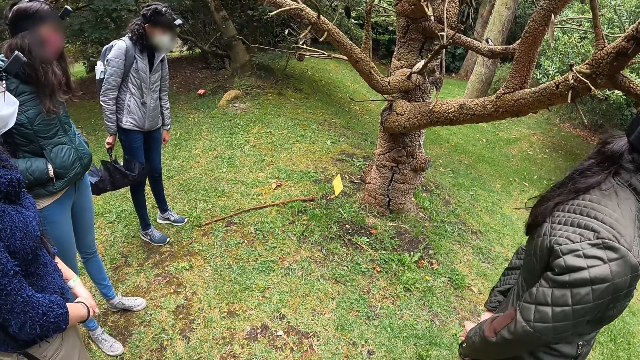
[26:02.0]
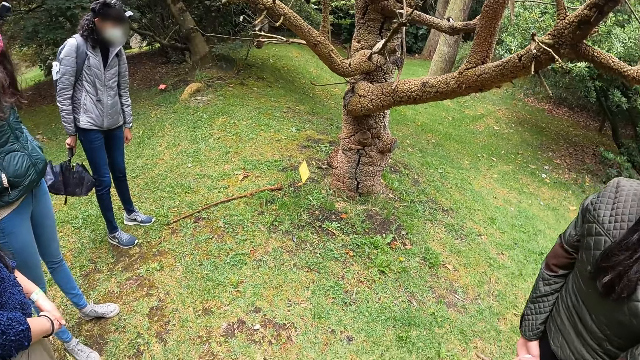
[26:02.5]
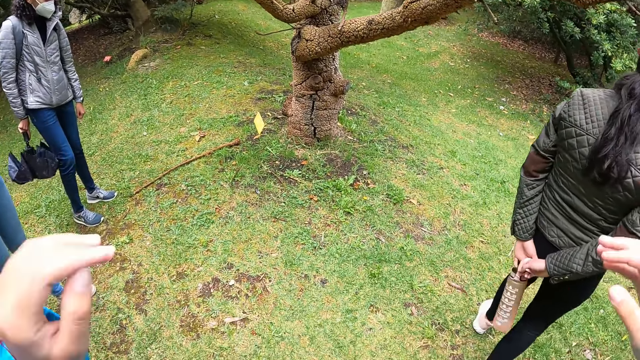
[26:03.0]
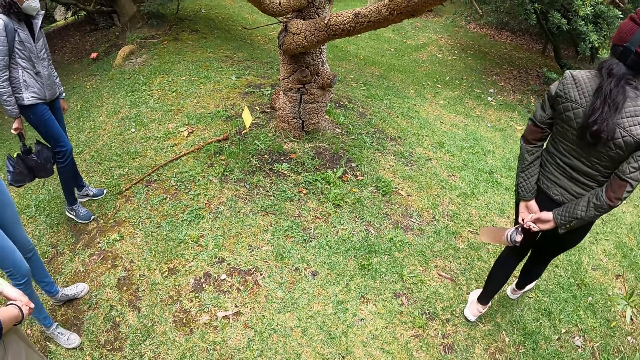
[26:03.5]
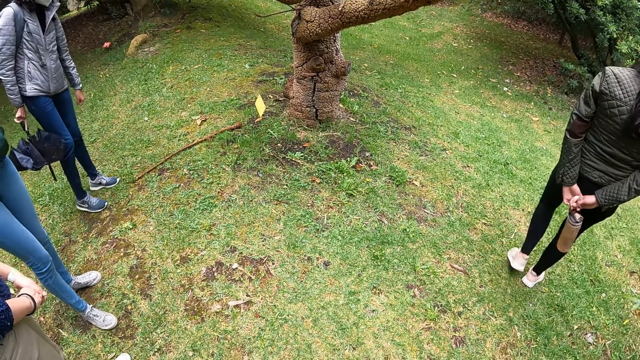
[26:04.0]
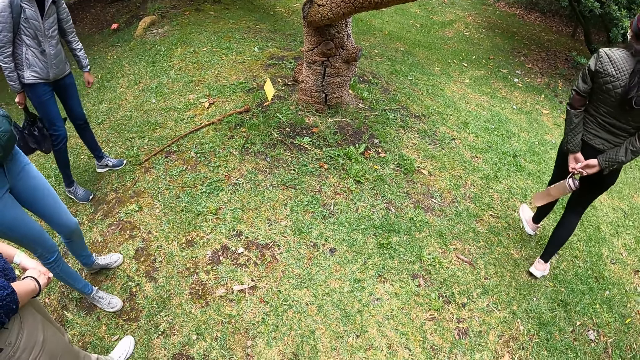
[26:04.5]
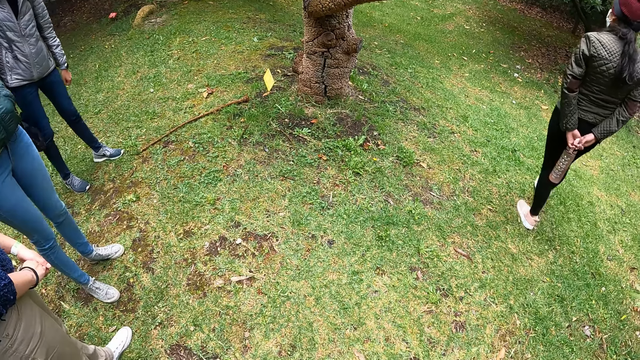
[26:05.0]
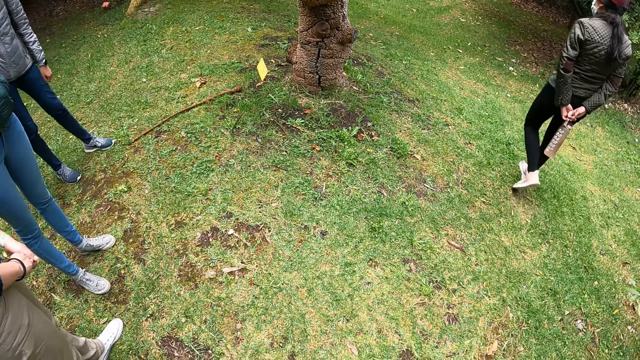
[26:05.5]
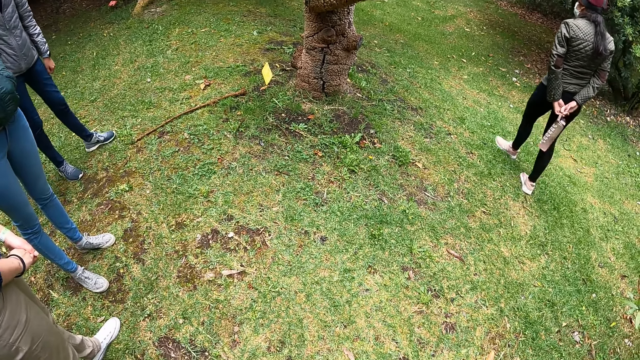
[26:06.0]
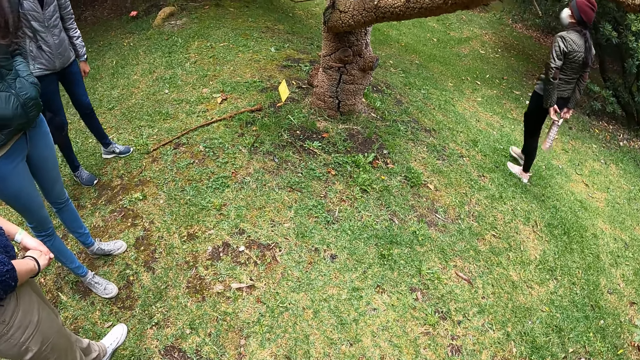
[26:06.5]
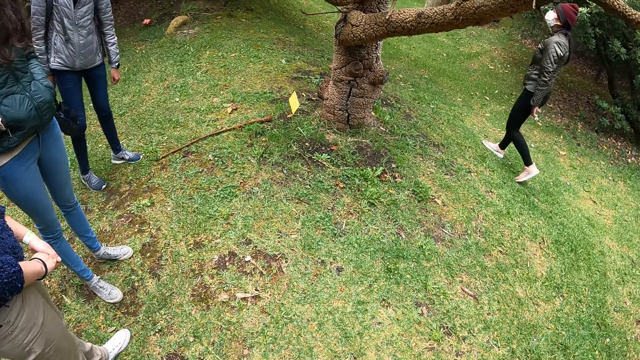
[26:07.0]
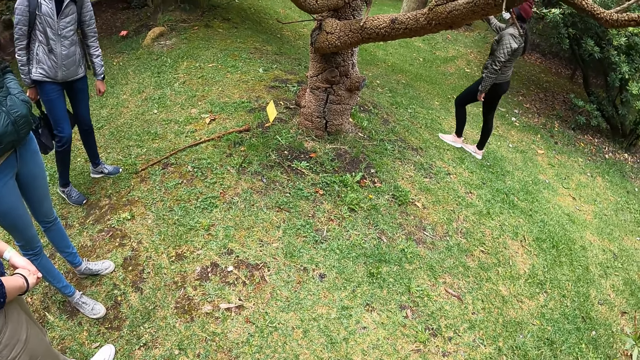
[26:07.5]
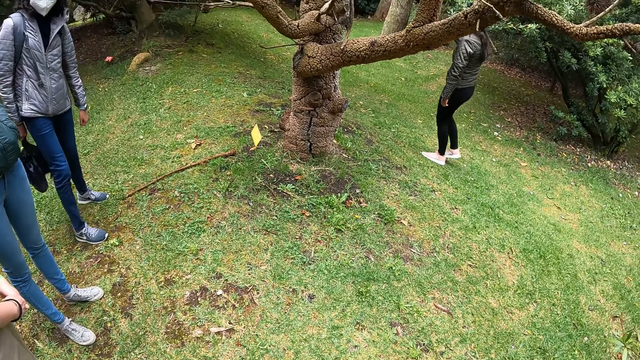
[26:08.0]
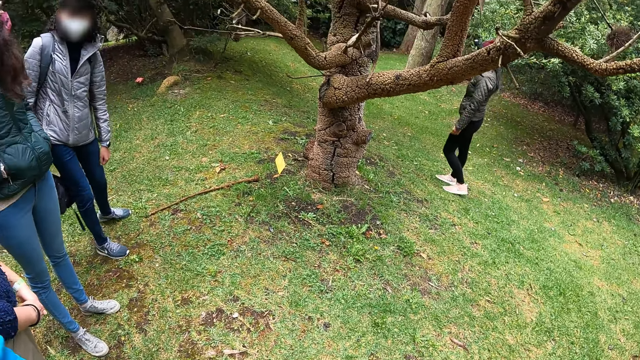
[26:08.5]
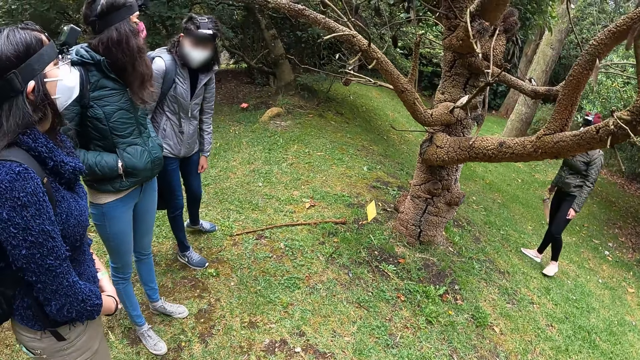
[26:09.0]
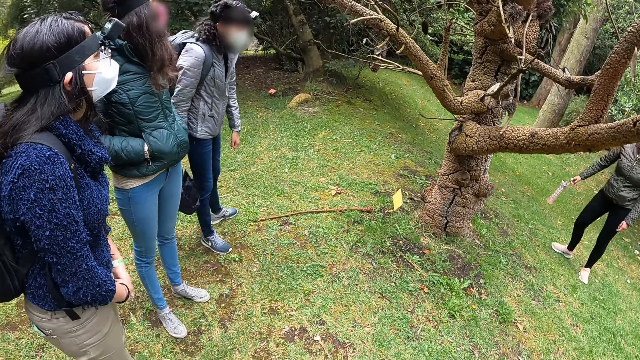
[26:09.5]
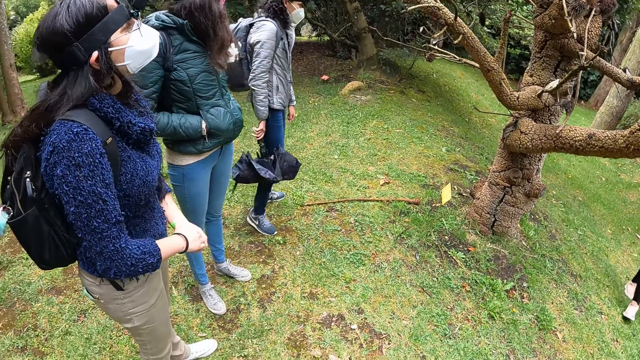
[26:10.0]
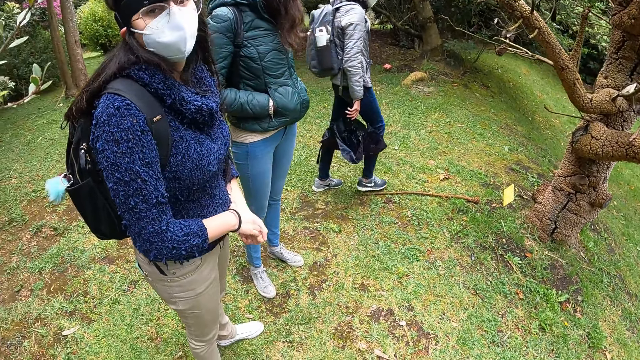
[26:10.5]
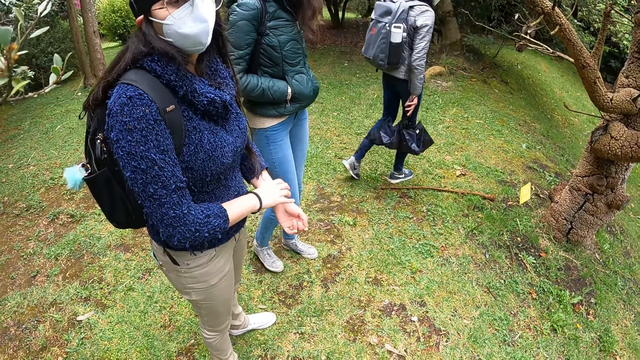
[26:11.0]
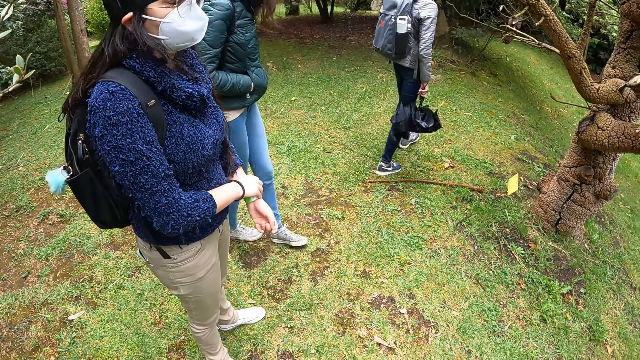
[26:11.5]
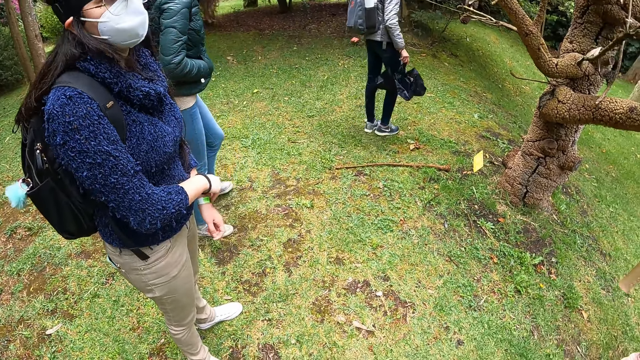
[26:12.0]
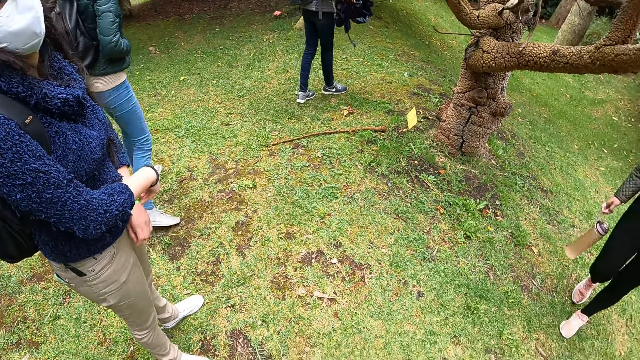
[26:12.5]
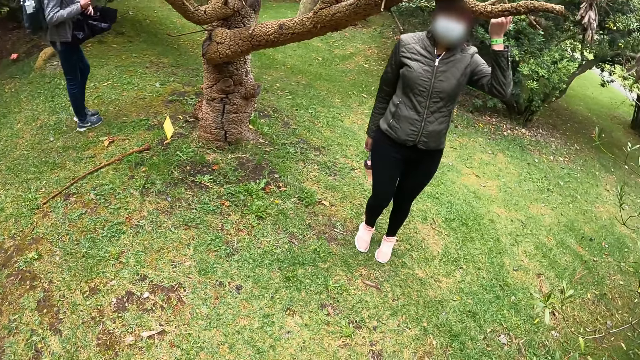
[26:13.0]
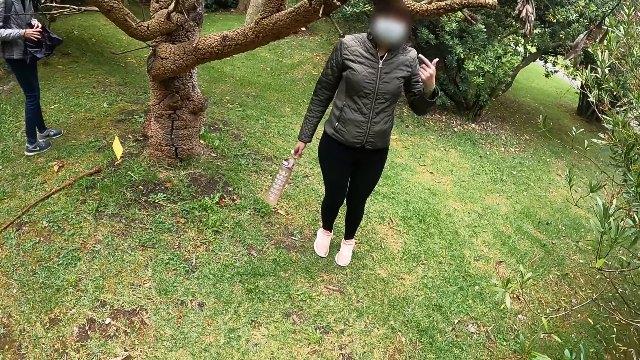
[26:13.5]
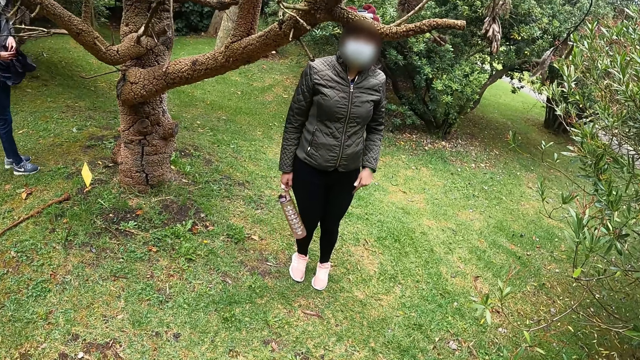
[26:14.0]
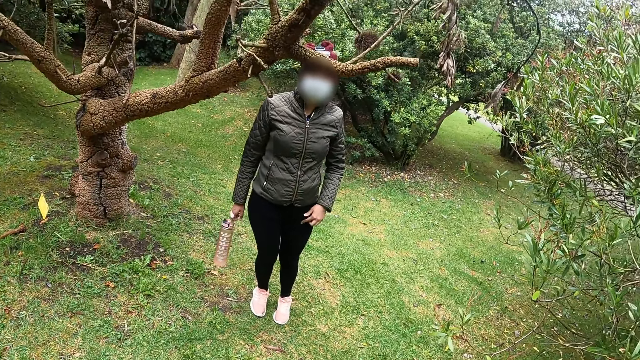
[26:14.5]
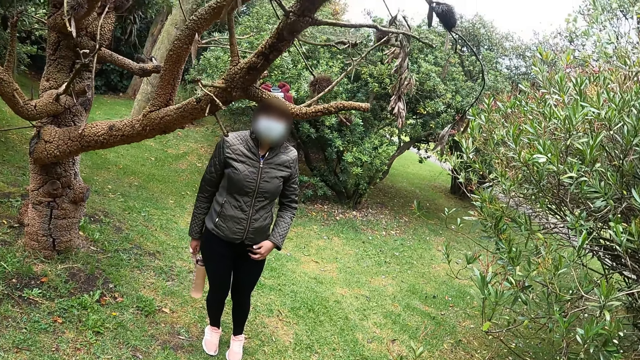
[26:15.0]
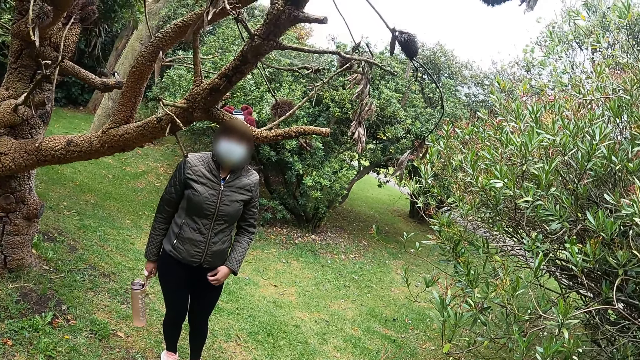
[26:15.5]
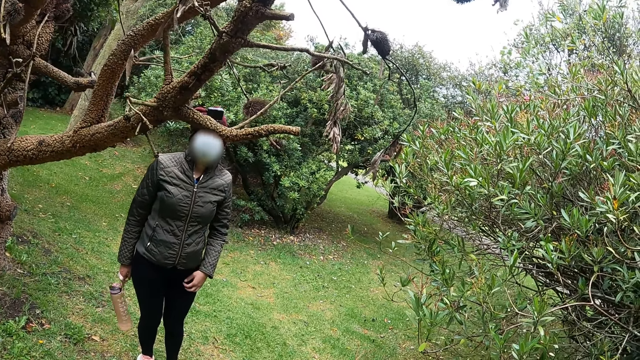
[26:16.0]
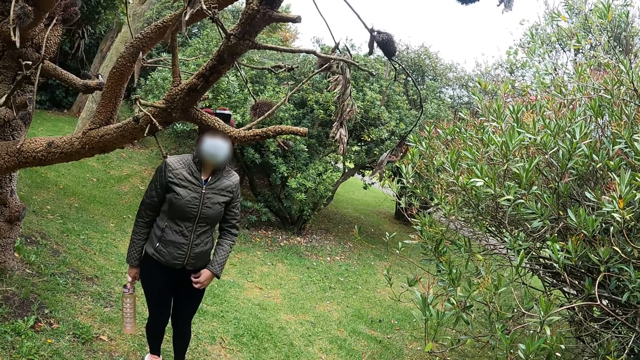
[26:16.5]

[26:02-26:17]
A woman interacts with another woman and a third woman. The camera wearer raises both hands towards her head. A fourth woman gesticulates with her right hand. The fourth woman interacts with the camera wearer, the third woman, the second woman, and the first woman. The fourth woman moves the water bottle. The third woman interacts with the camera wearer. The camera wearer lowers her left hand. Another woman walks. The camera wearer interacts with the second woman. Another woman adjusts the band on her left wrist. The third woman holds the umbrella in her right hand with both hands. The camera wearer interacts with the fourth woman. The fourth woman gesticulates with her left hand and interacts with the camera wearer.

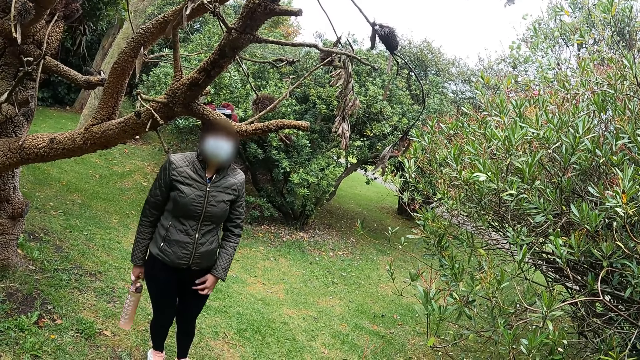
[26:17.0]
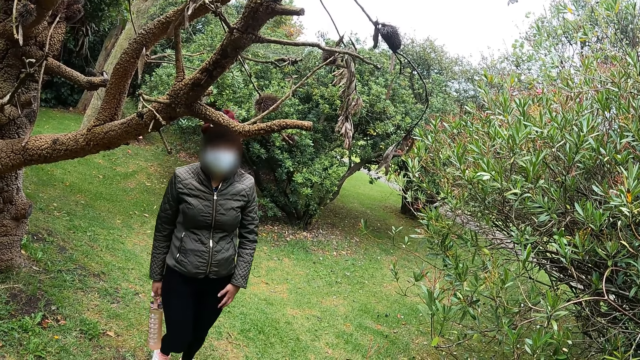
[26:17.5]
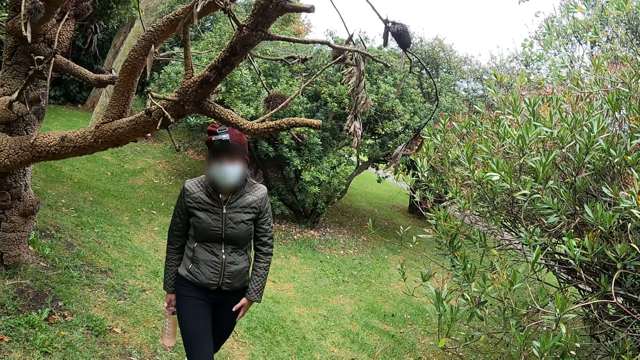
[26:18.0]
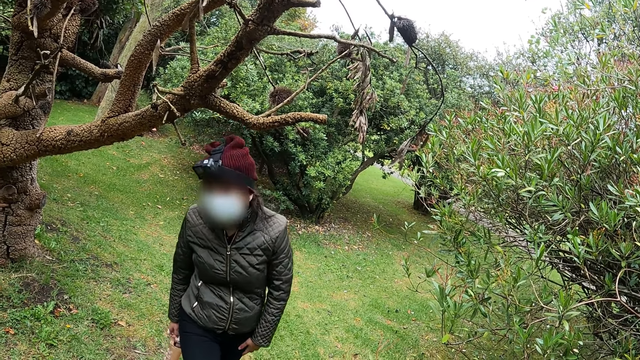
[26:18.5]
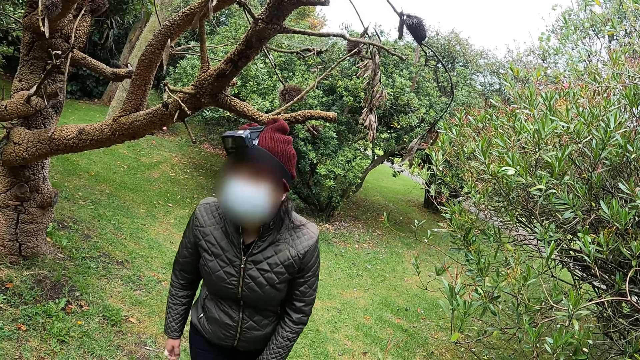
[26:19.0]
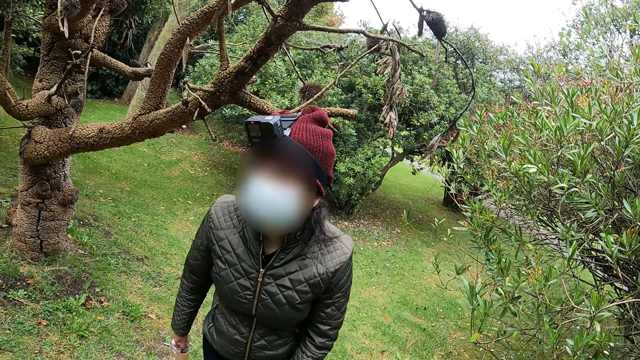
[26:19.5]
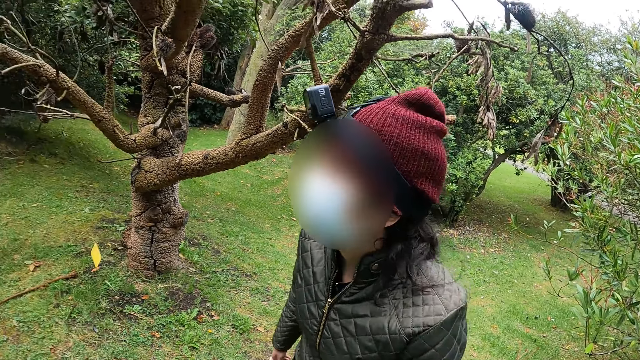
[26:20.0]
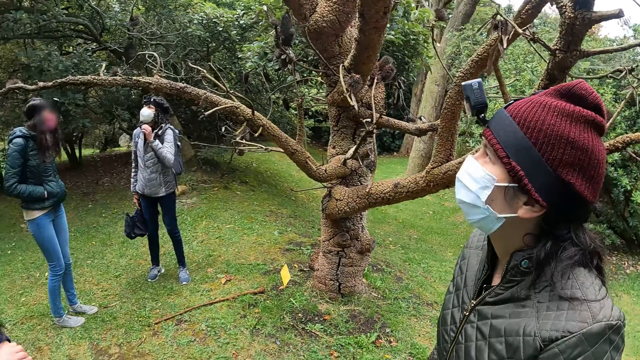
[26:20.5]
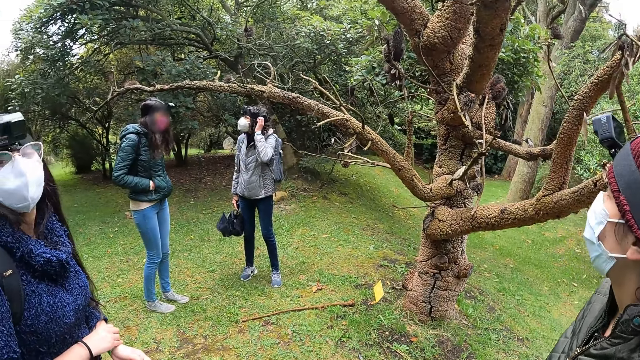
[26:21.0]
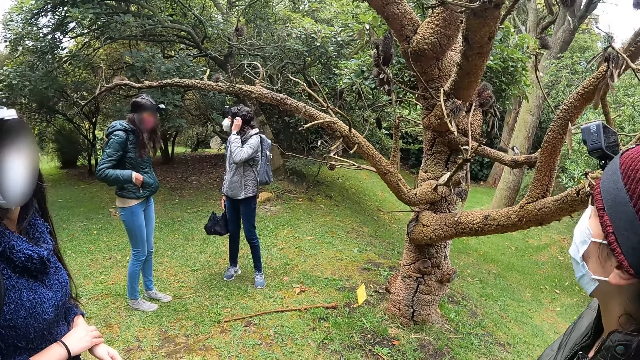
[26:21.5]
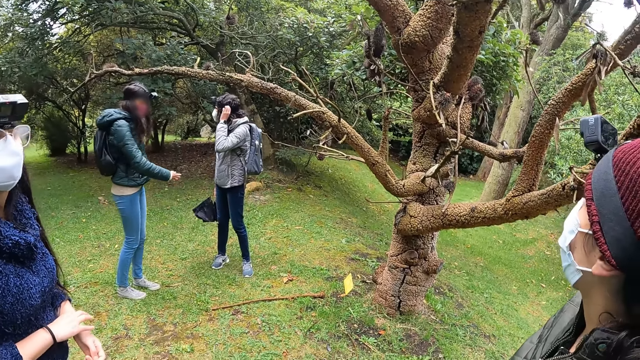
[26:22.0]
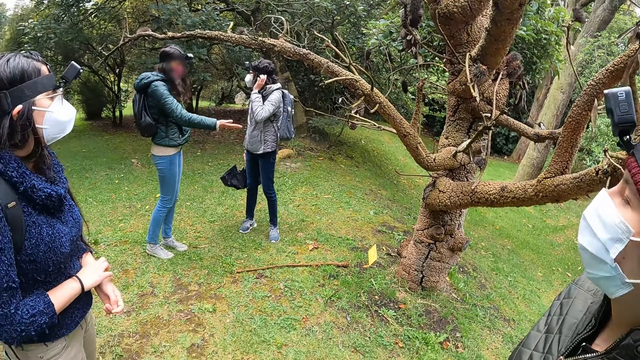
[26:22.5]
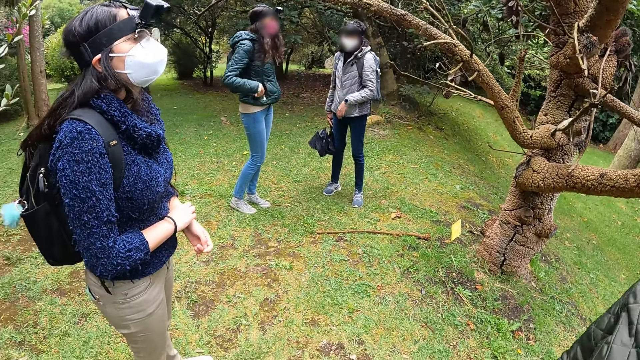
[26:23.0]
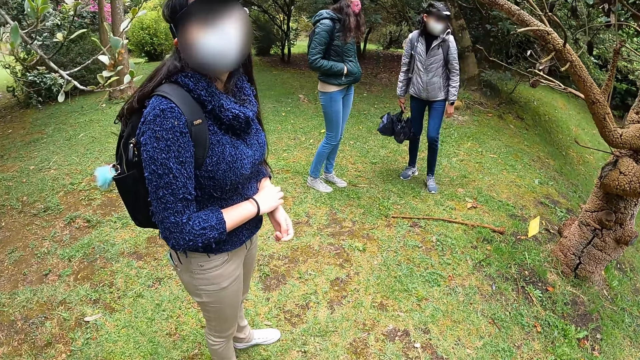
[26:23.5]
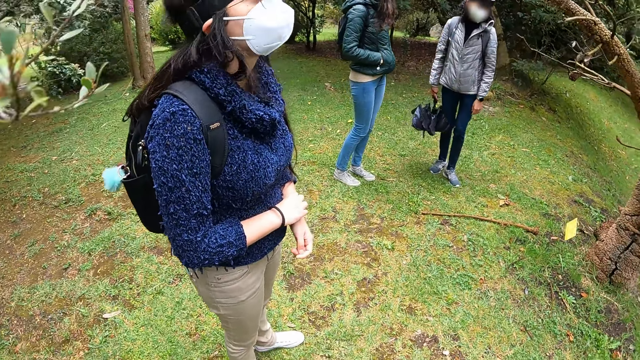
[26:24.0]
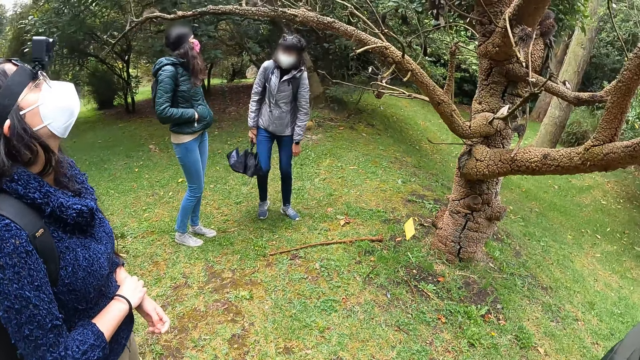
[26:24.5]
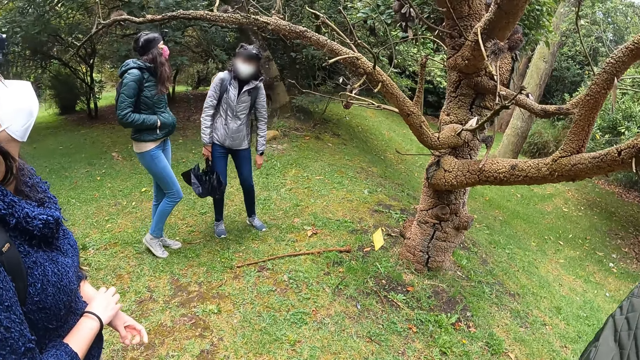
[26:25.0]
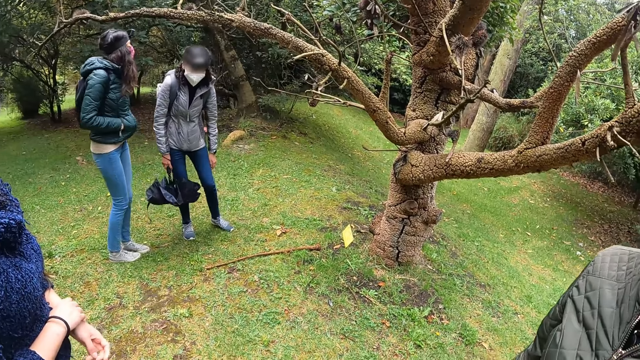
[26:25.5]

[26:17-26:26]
A woman walks. Another woman interacts with a third woman. The second woman adjusts the string of the facemask on her face with her left hand. The third woman interacts with the second woman. Another woman scratches her head. The third woman gesticulates with her right hand and puts her right hand in the pocket of her jacket.
